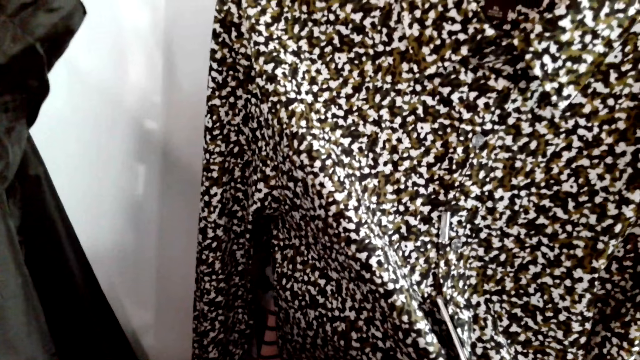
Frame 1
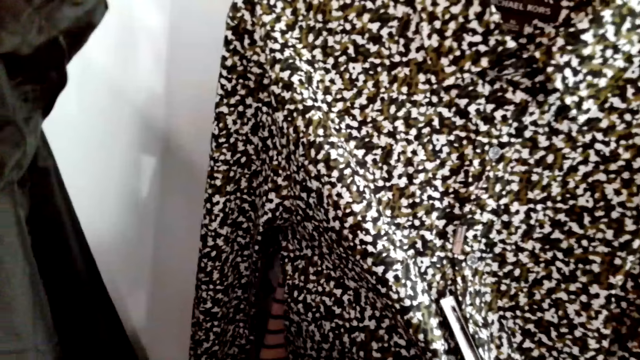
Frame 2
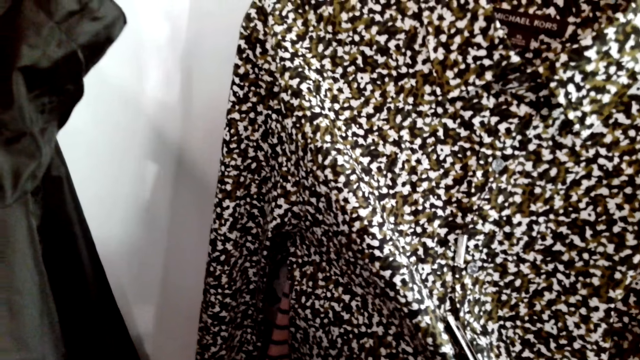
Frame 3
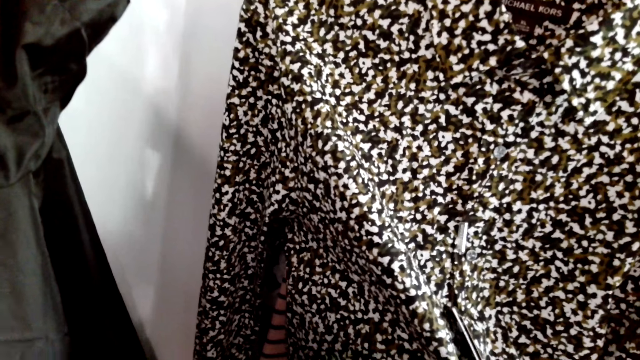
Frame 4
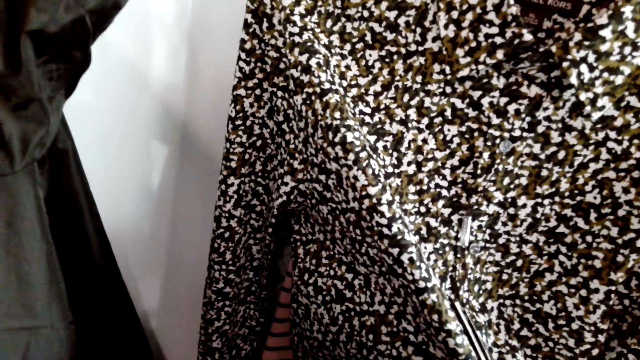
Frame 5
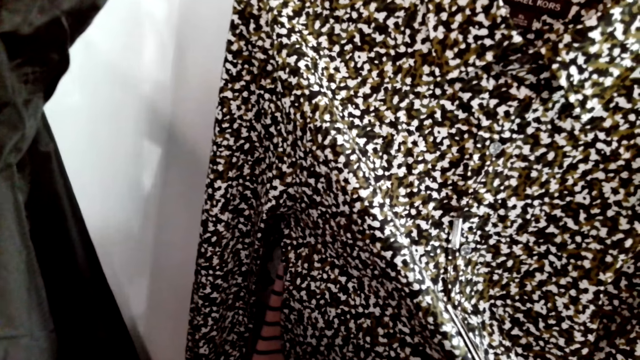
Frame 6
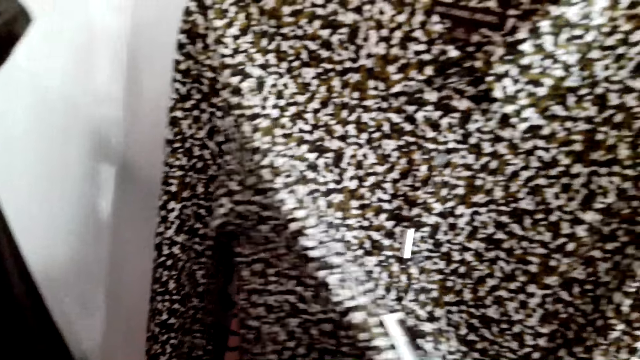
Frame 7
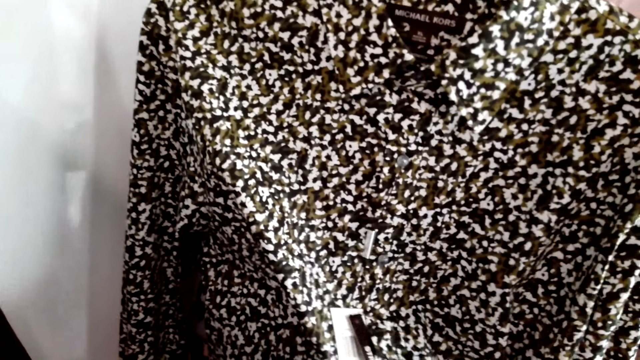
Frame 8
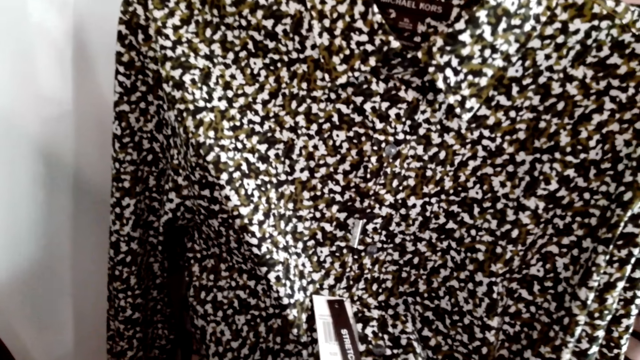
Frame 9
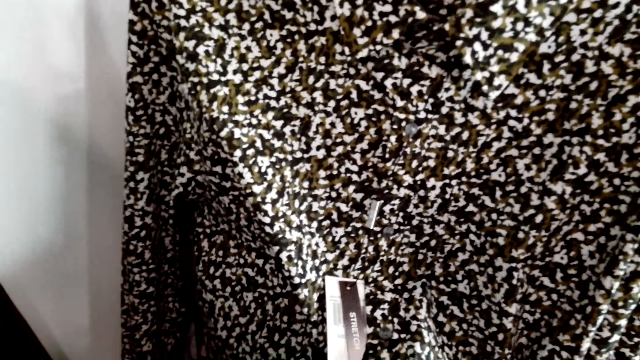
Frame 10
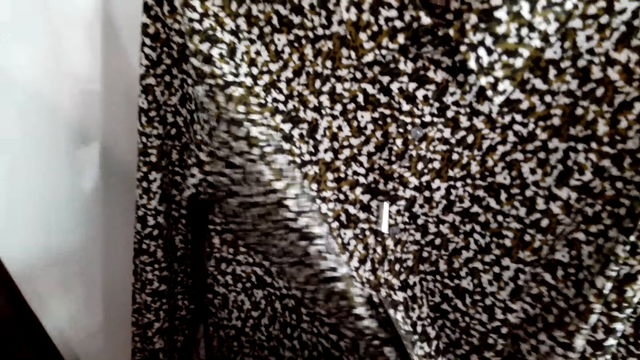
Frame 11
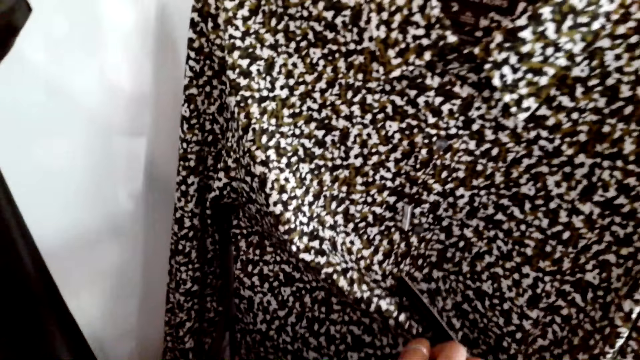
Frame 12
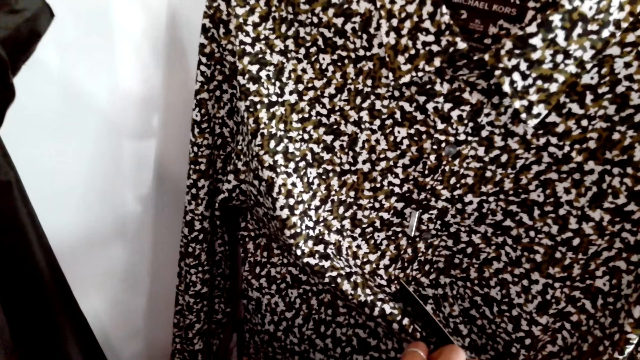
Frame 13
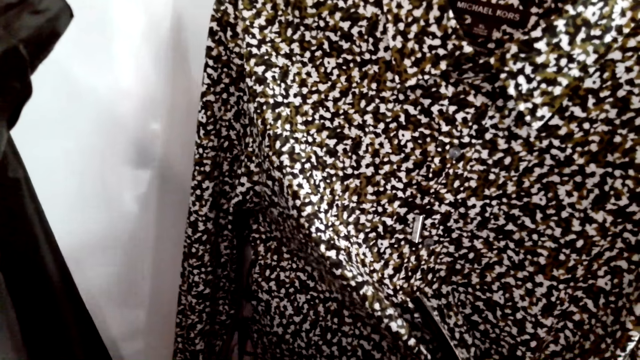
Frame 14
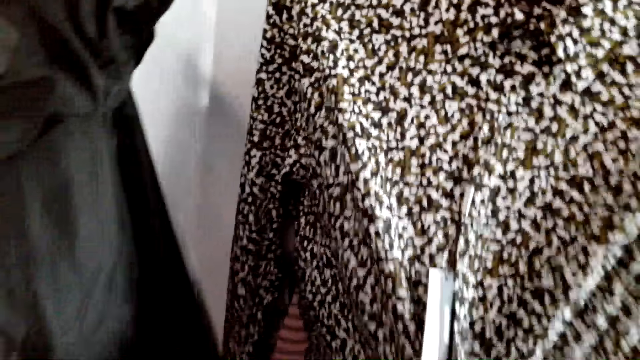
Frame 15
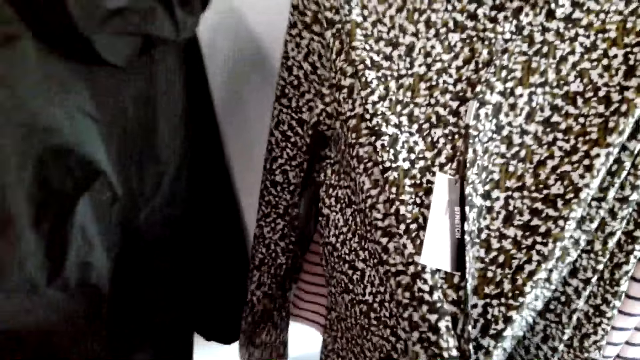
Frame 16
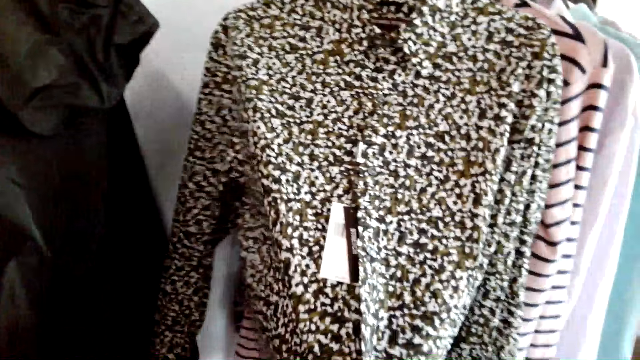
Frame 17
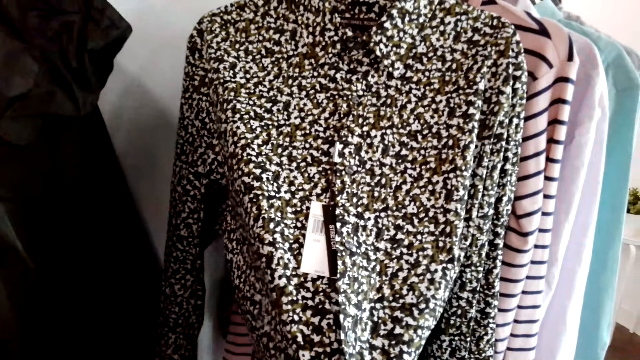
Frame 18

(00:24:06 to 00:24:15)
A man converses with the camera wearer. The camera wearer fixes the cloth on the hanger.

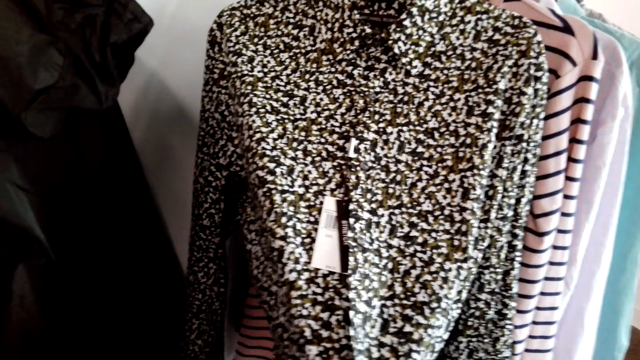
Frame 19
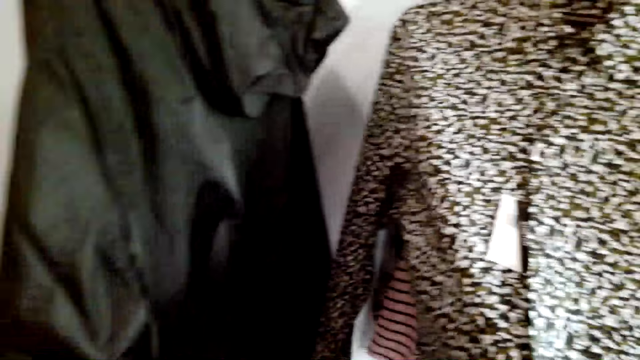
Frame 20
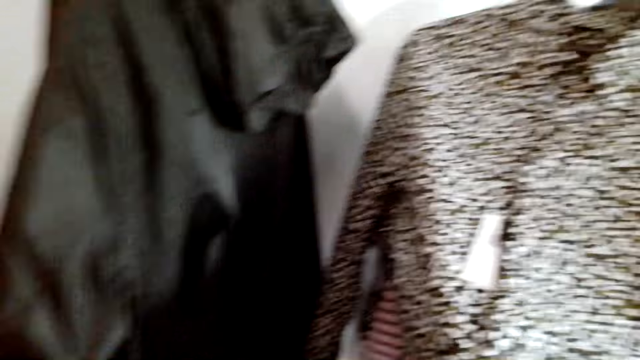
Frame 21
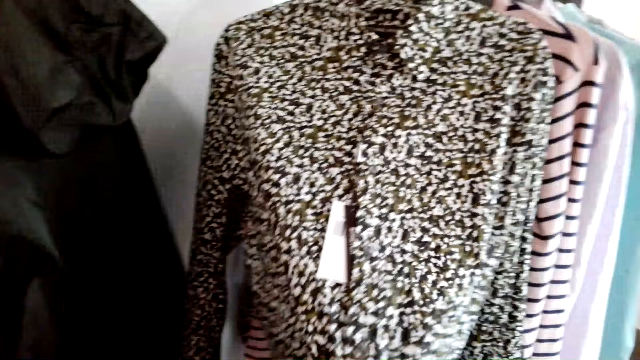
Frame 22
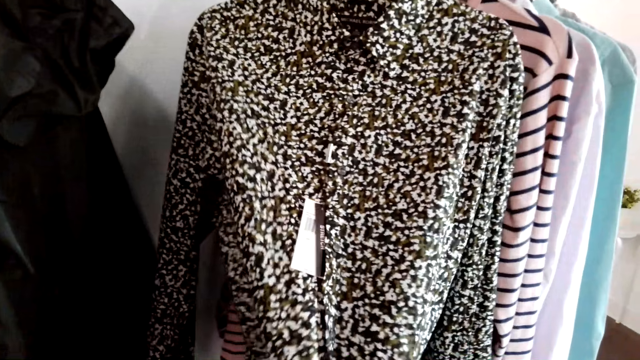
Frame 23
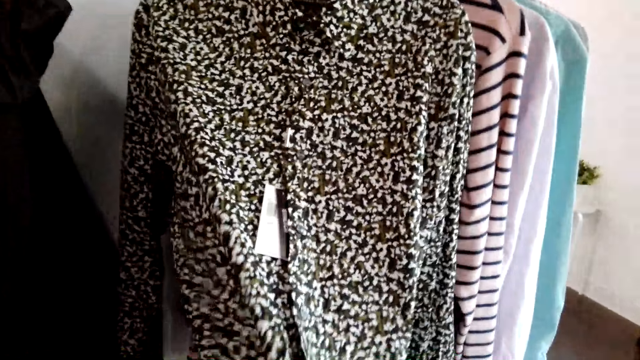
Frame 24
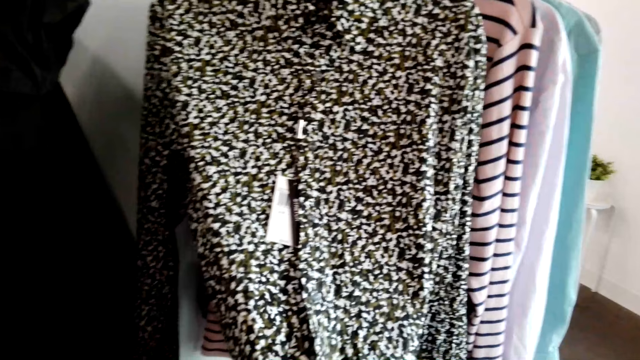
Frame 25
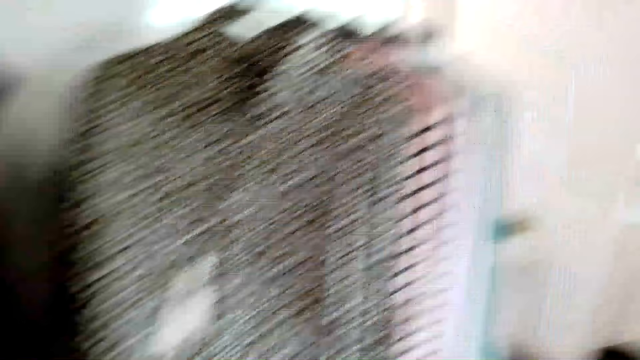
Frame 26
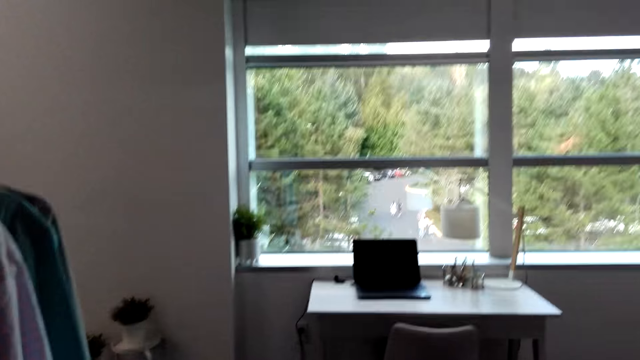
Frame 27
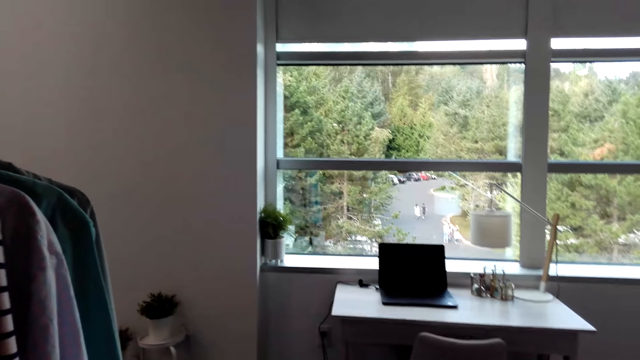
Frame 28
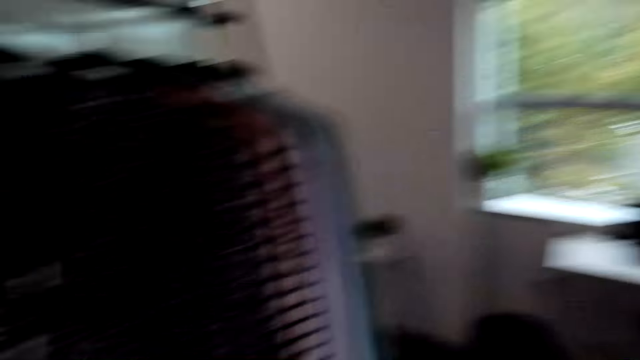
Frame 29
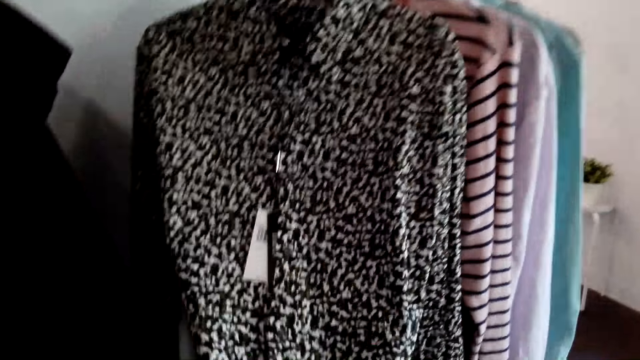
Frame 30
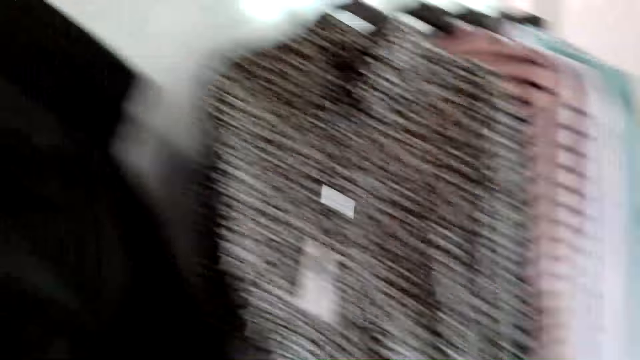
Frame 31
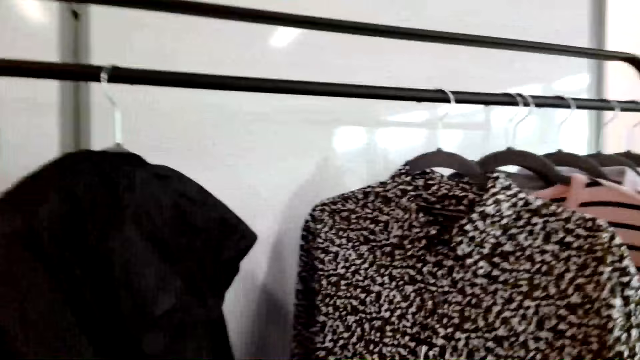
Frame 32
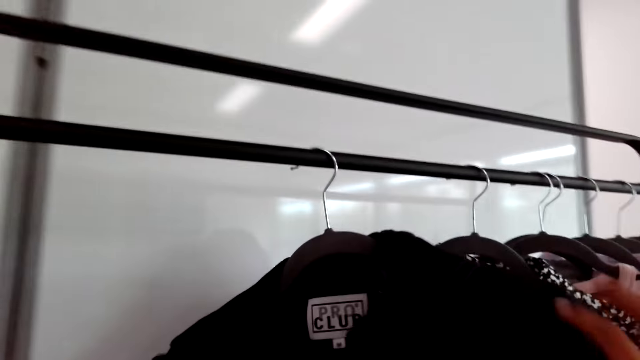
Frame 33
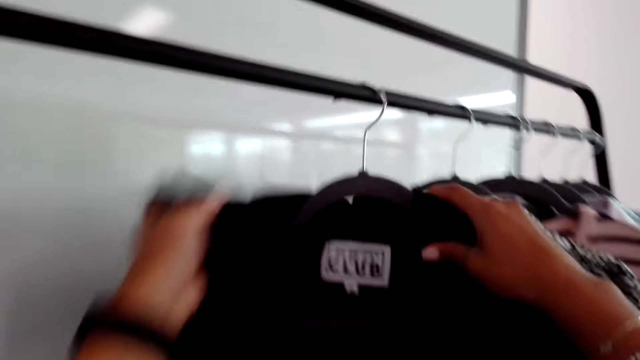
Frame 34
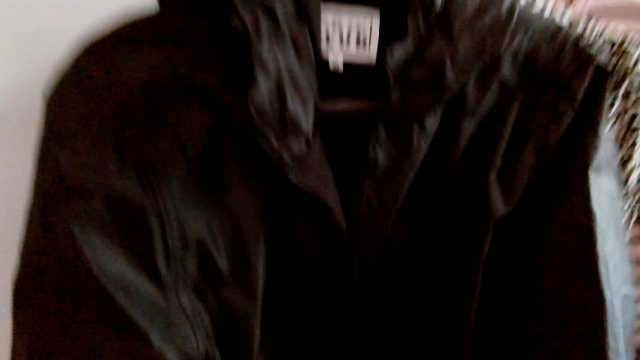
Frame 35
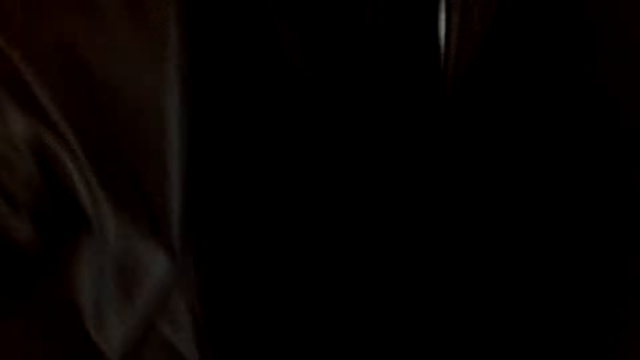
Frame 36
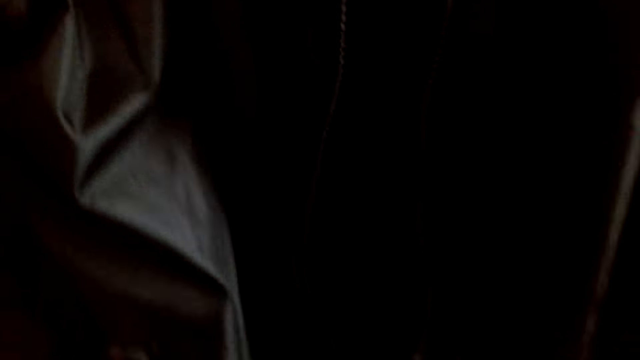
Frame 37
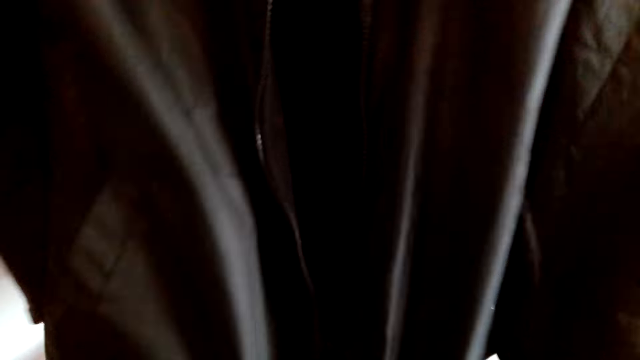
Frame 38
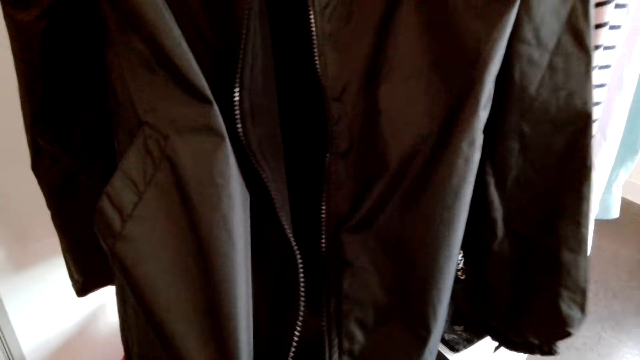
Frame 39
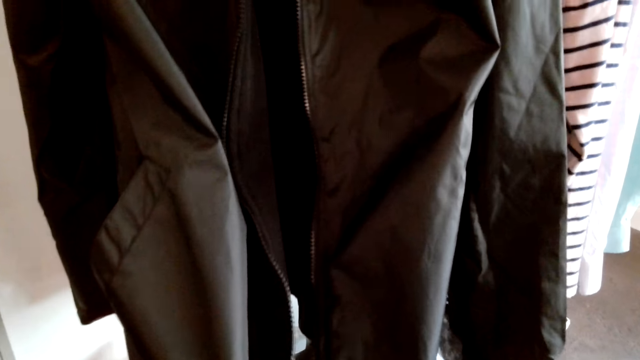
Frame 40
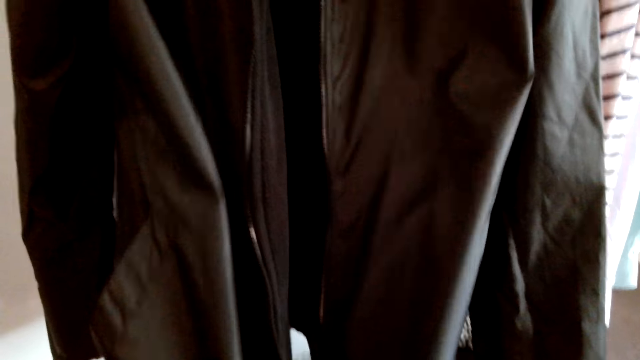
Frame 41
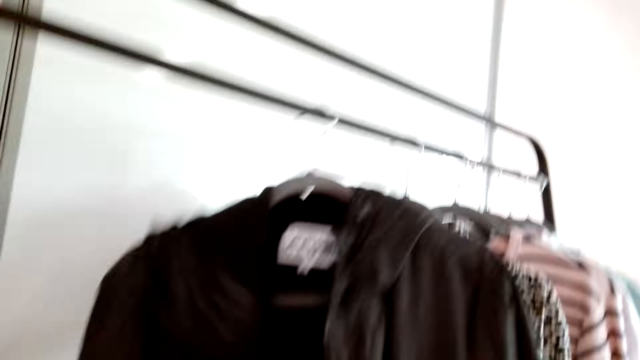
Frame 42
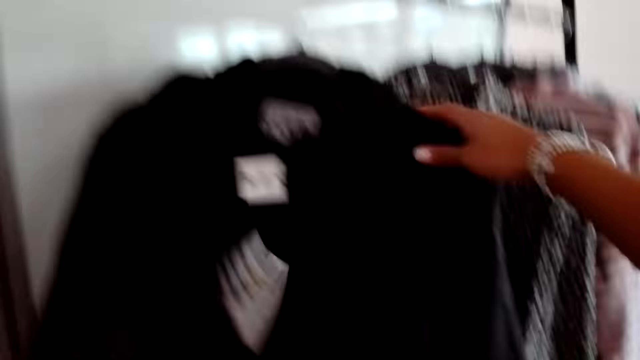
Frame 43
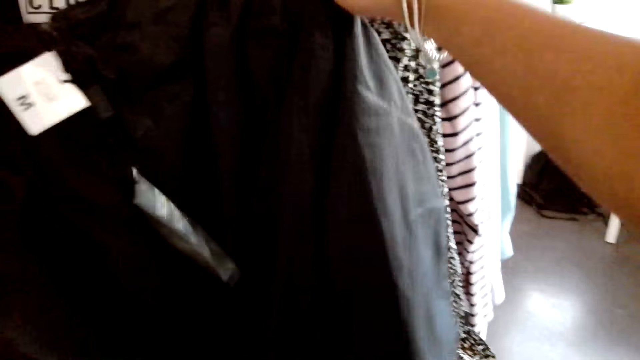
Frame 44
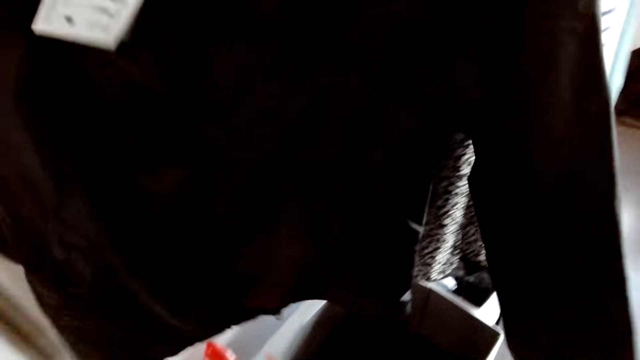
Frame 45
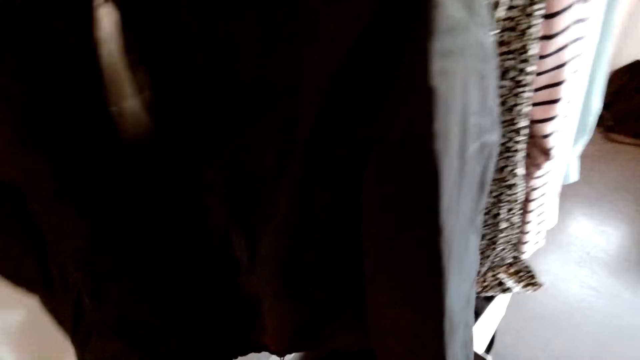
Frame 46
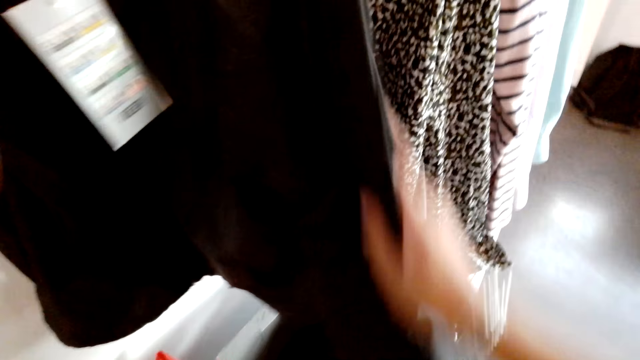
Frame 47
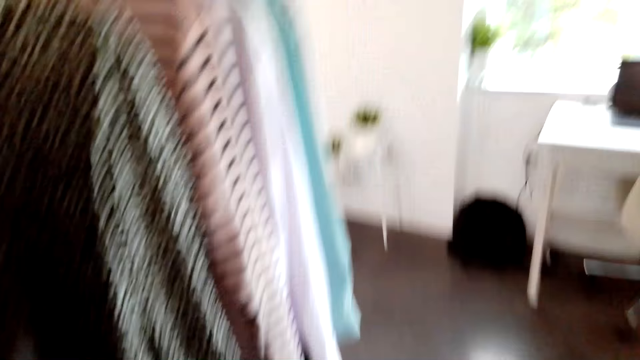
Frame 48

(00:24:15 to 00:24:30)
The camera wearer converses with a man. They look aside. They converse with the man. They fix the cloth on the hanger. They swing a jacket. They converse with the man. They fix the cloth on the hanger. They zip the jacket. They converse with the man. They adjust the jacket on the cloth stand. The man converses with the camera wearer.
